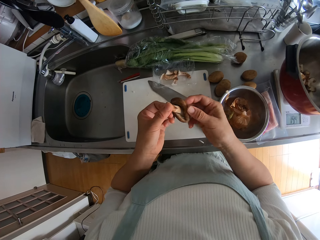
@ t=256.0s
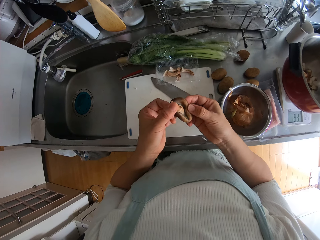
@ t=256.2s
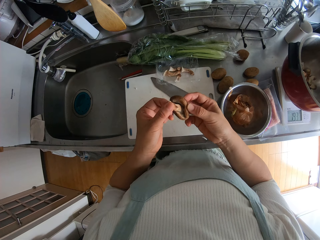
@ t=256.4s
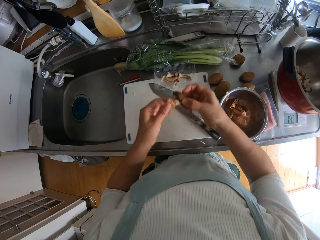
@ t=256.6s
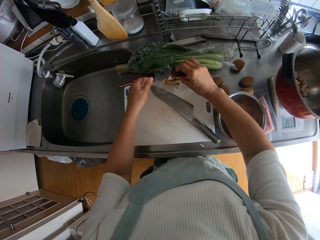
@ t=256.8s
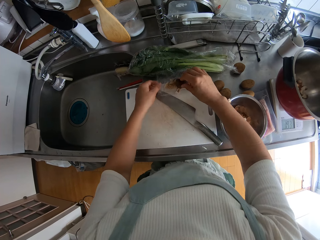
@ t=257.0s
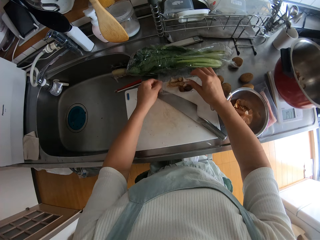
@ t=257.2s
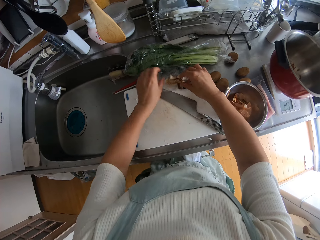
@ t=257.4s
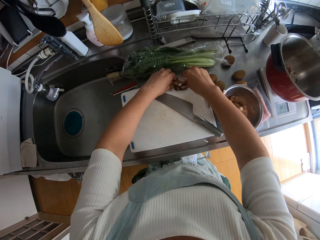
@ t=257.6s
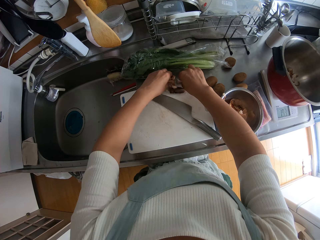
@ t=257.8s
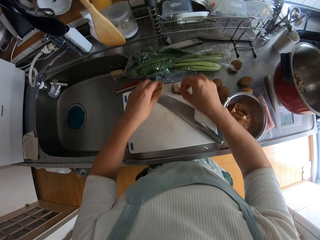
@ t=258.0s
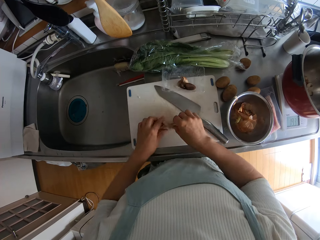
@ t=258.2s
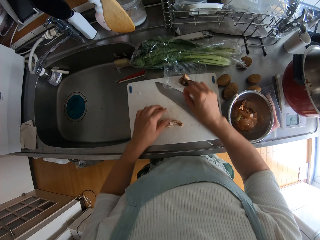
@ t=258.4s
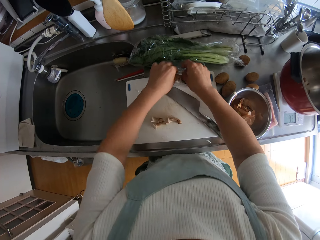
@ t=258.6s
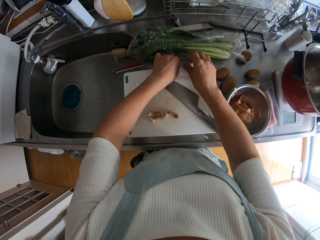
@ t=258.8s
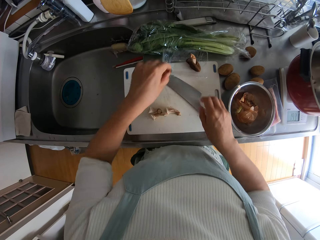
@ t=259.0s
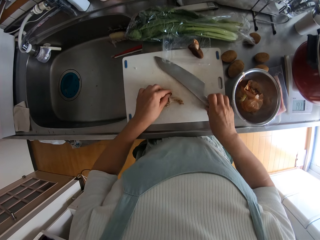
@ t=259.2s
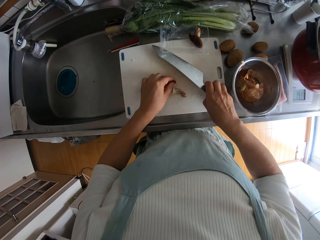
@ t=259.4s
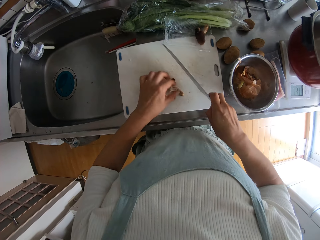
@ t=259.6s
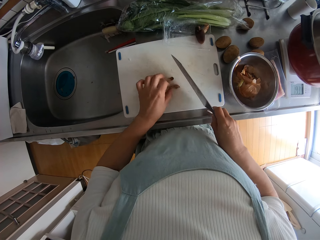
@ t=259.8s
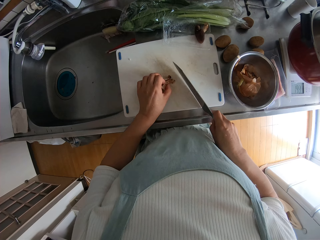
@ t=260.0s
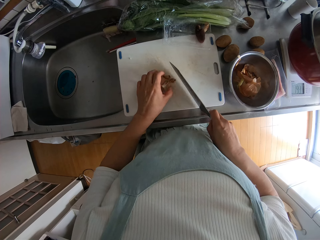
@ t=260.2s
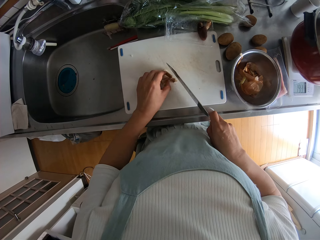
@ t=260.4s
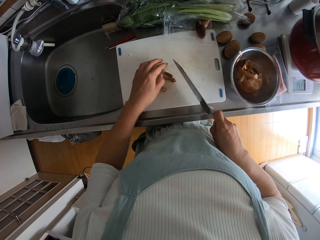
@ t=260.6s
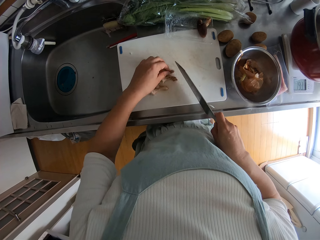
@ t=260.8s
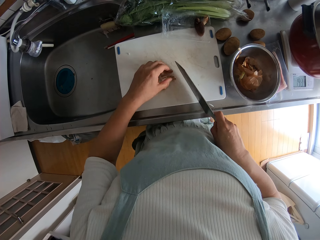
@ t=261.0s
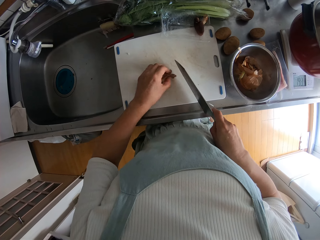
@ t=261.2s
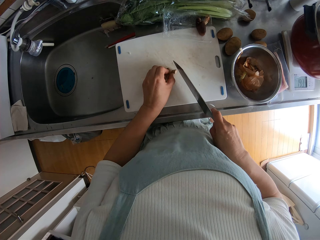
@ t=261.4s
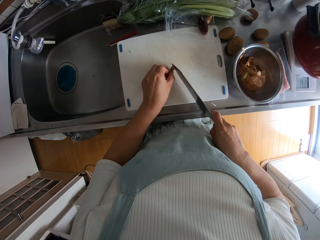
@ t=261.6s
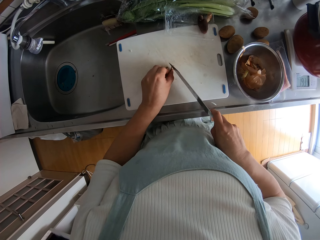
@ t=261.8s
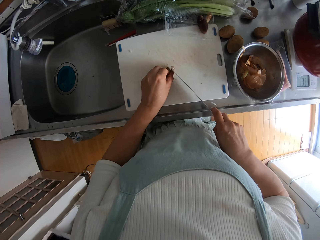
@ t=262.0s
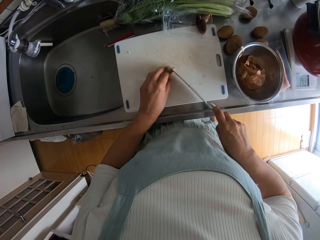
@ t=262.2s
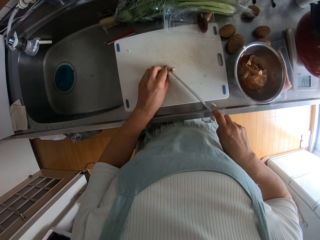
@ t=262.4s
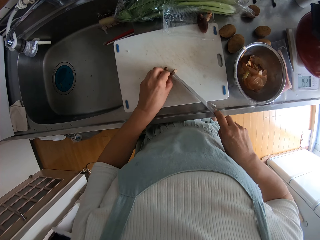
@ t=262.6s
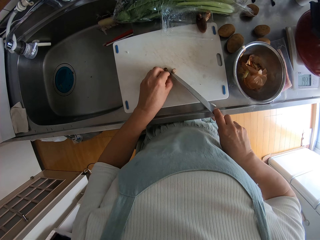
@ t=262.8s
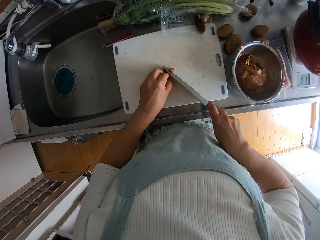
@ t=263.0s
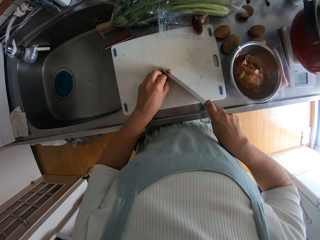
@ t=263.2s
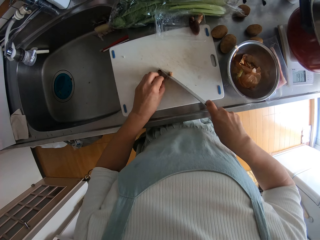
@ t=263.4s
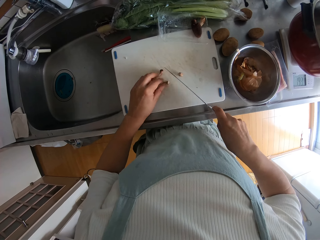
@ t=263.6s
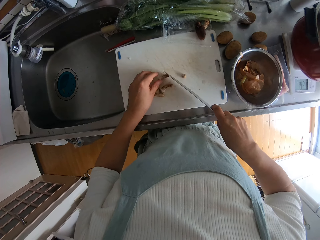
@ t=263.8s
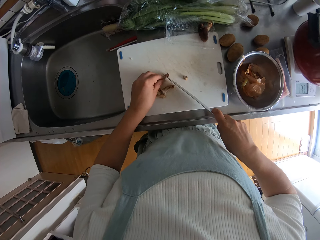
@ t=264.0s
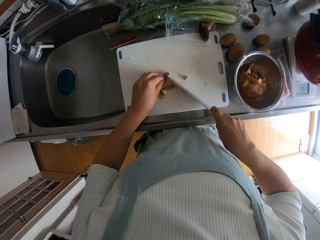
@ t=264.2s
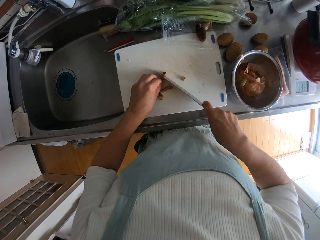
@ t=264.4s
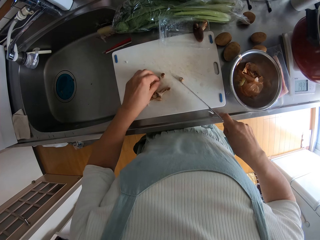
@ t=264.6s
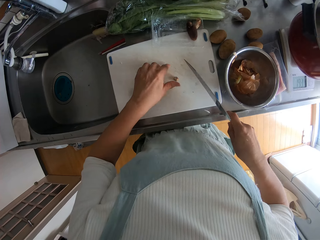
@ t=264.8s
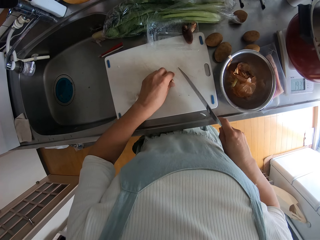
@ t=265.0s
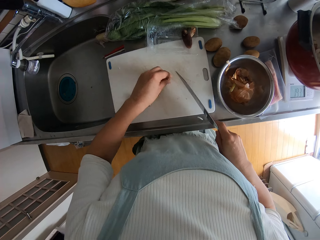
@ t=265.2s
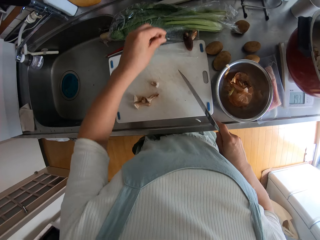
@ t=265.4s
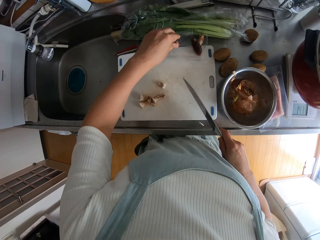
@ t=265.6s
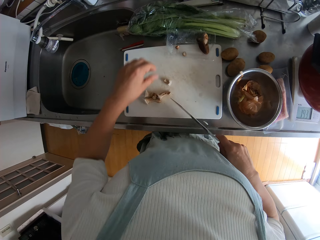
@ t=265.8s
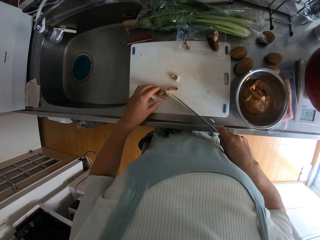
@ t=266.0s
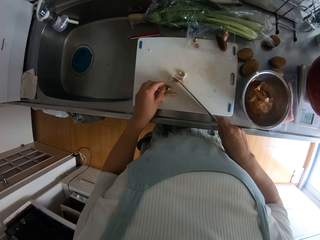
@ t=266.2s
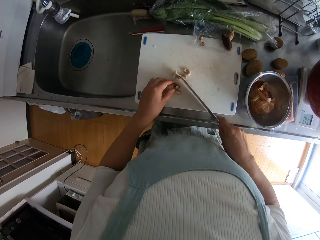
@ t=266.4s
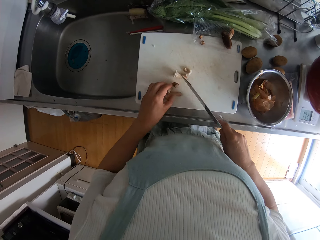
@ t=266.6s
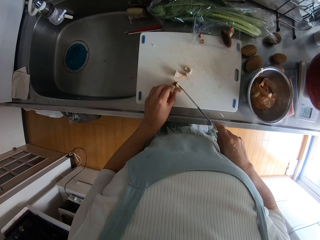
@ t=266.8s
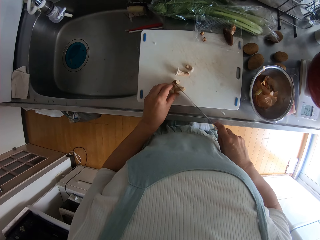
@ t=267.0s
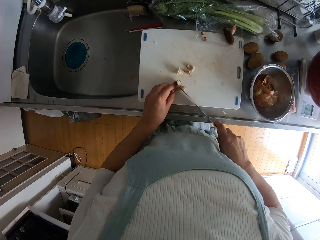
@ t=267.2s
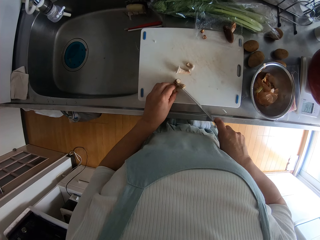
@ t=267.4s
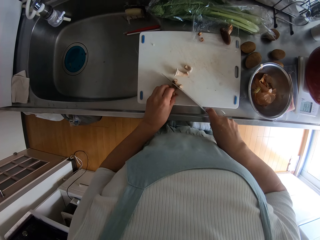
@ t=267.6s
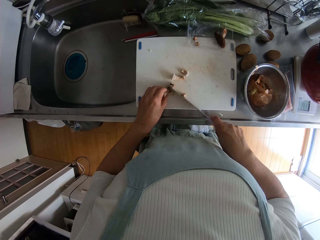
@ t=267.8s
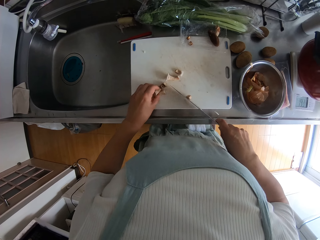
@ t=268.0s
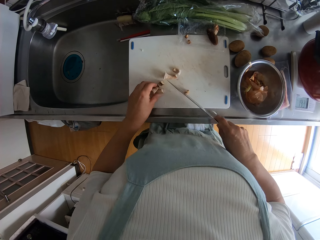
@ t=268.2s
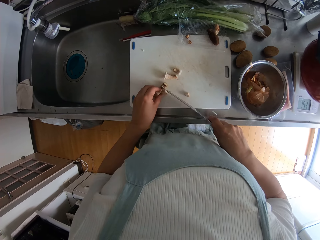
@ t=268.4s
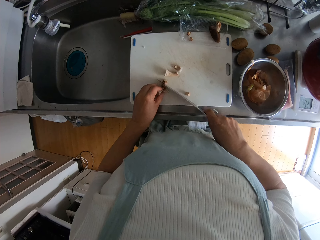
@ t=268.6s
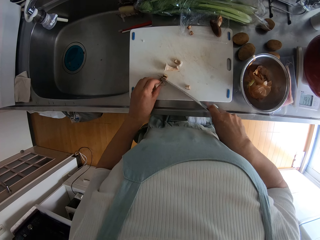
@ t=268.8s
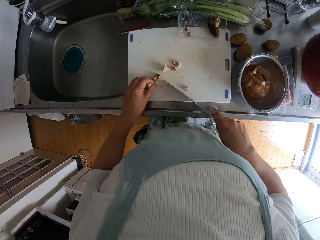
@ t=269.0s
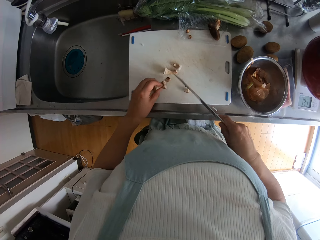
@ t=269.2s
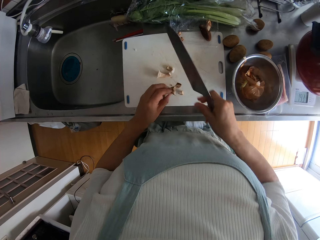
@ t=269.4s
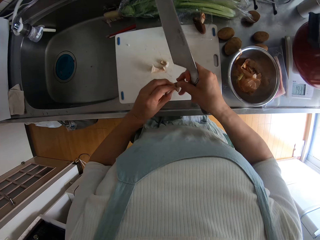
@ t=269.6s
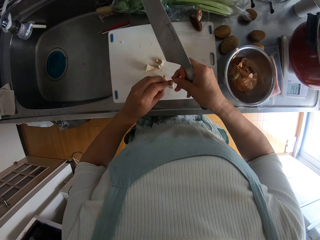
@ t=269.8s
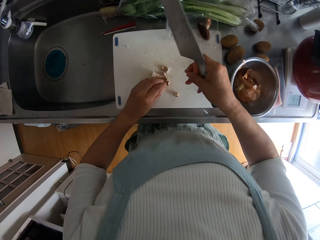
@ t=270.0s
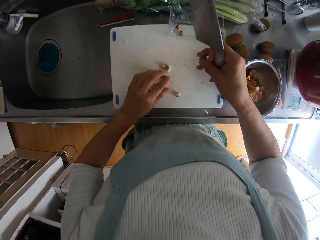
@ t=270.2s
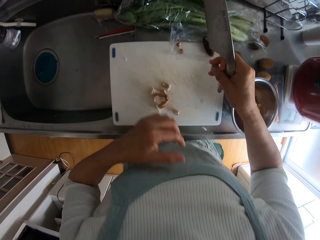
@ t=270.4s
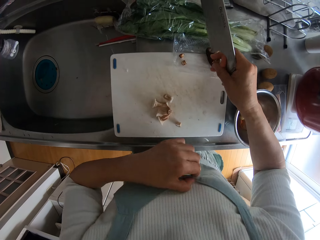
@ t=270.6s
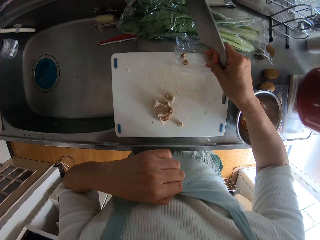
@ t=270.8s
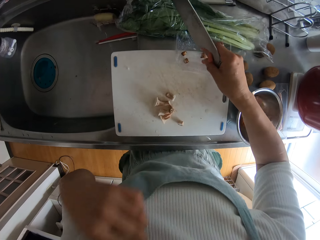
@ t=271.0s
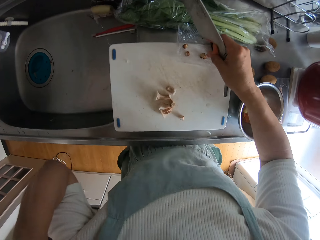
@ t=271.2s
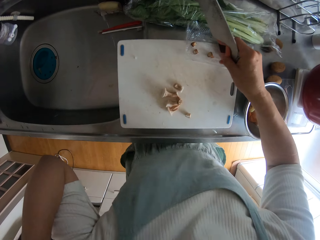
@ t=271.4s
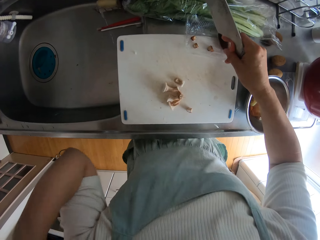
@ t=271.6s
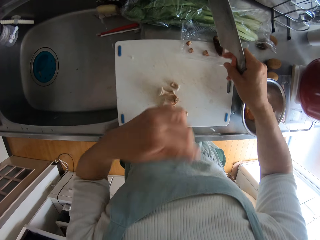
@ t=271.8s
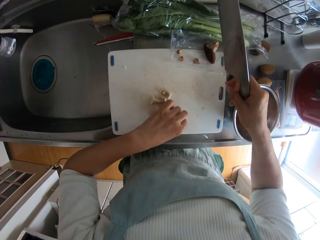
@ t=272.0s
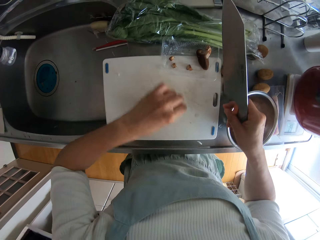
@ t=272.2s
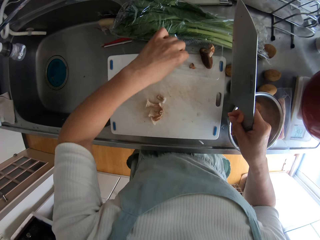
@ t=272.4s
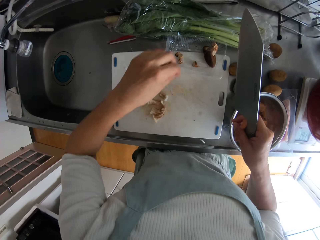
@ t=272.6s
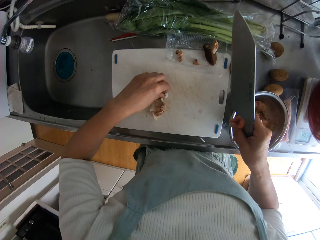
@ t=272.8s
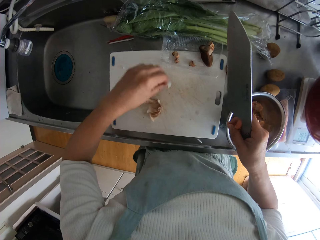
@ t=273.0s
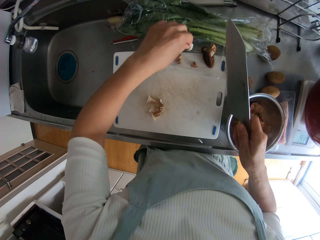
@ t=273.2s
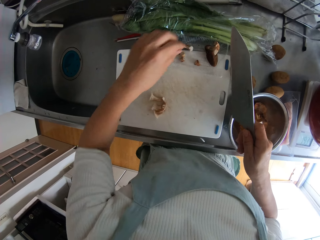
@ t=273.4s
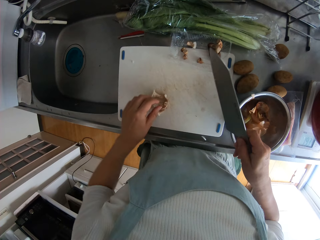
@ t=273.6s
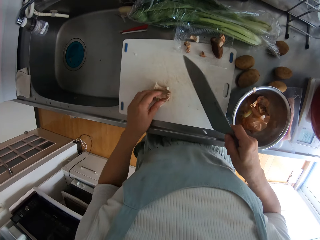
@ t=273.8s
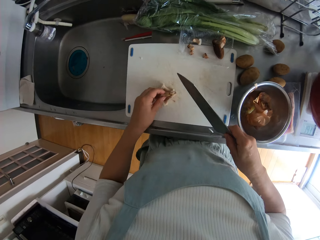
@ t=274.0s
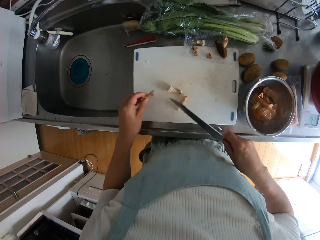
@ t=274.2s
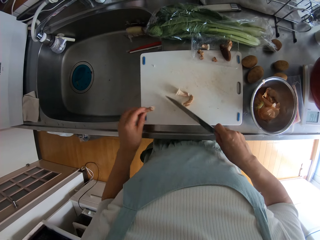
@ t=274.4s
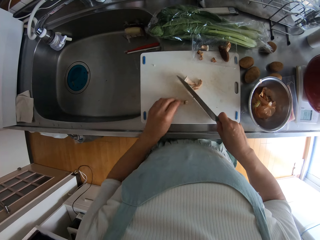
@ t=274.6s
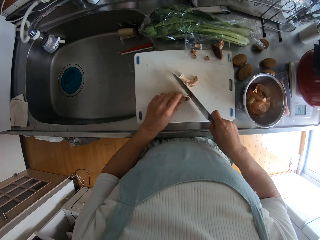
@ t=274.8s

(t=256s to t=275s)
The camera wearer drops the mushroom in the pack. She picks the stalks of the mushroom from the pack. She drops the stalk of the mushroom on the chopping board. She picks the stalks of the mushroom from the pack. She drops the stalk of the mushroom on the chopping board. She picks the knife on the chopping board. She cuts the stalks of the mushroom on the chopping board with the knife into small pieces. She picks the pieces of the stalk of the mushroom from the chopping board and drops the pieces of the stalk of the mushroom in the pack. She cuts the stalks of the mushroom on the chopping board with the knife. She pulls the stalk of the mushroom. She touches her apron. She drops the piece of stalk of the mushroom in the pack. She picks the piece of the stalk of the mushroom from the chopping board and drops the piece of stalk of the mushroom in the pack. She picks the piece of the stalk of the mushroom from the chopping board and drops the piece of stalk of the mushroom in the pack. She picks a stalk of mushroom from the cutting board. She adjusts the other stalks of mushroom on the cutting board with the knife.

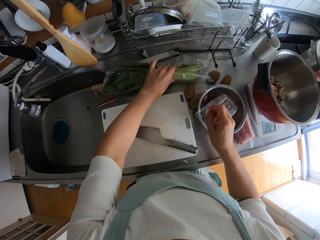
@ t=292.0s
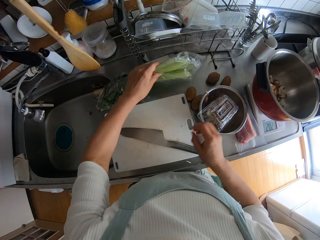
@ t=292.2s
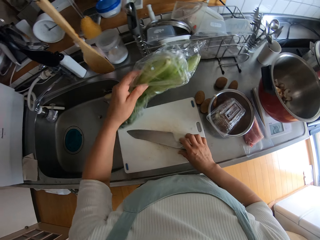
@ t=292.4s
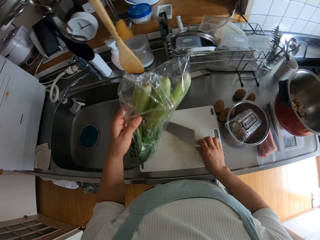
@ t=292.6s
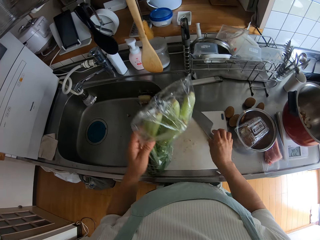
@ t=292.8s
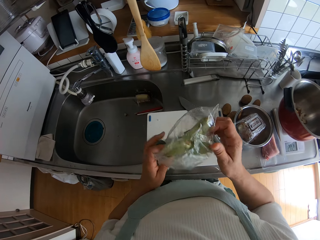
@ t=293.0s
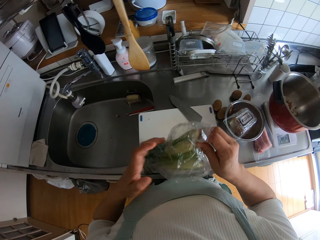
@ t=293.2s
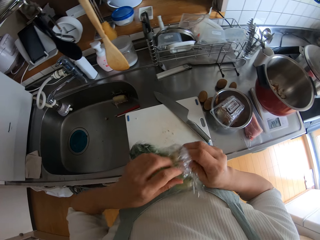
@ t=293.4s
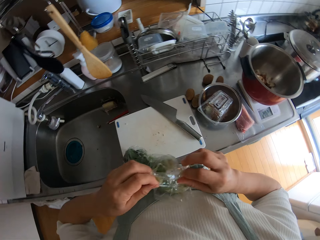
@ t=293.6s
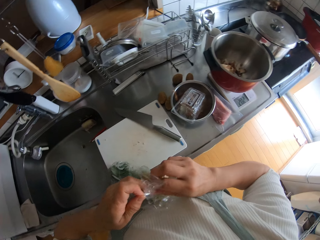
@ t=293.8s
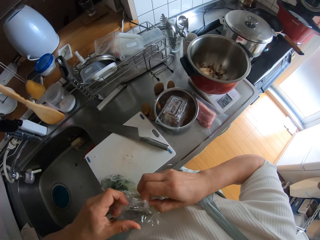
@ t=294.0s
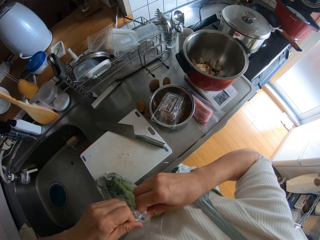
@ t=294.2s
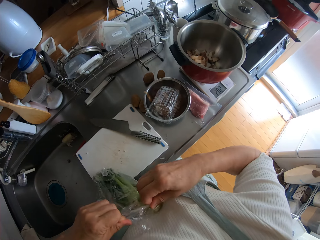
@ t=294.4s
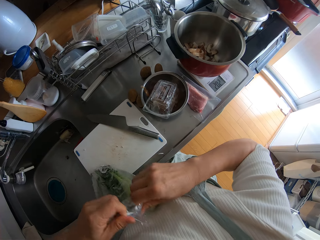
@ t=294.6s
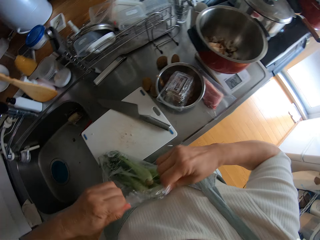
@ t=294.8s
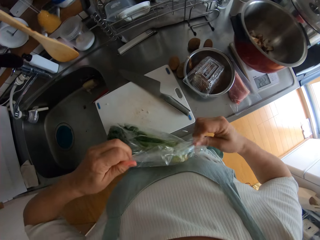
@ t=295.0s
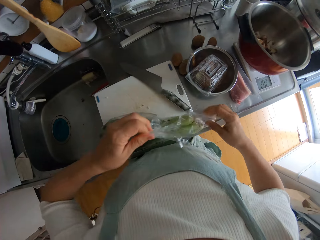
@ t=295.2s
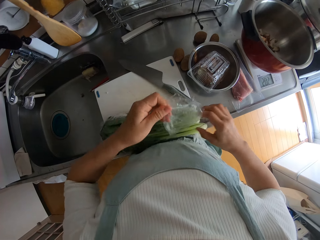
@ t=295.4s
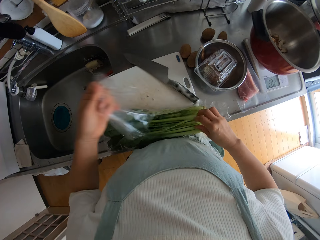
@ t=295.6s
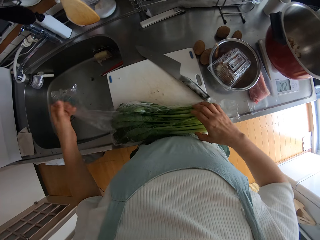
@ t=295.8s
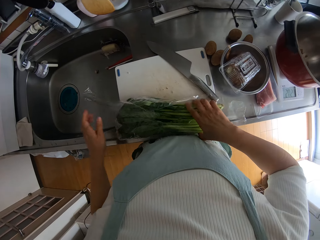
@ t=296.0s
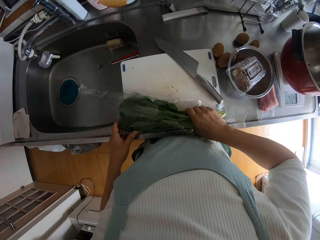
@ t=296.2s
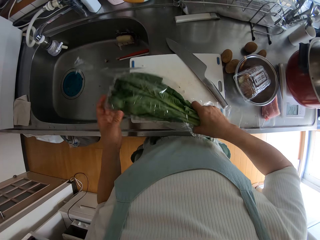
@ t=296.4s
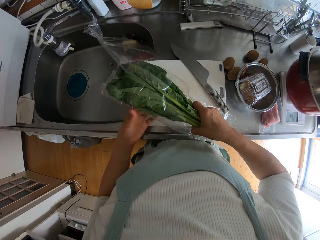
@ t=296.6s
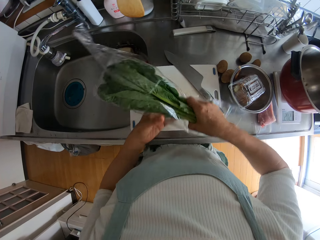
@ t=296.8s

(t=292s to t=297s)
The camera wearer puts the dish in the bowl. They pick the nylon of leek from the countertop. They move the knife on the chopping board. They place the nylon of leeks on the chopping board and open the nylon of leeks. They tear the paper. They touch the leeks. They pick the nylon of leek from the chopping board.
